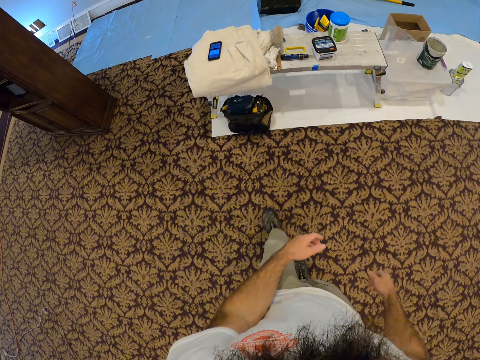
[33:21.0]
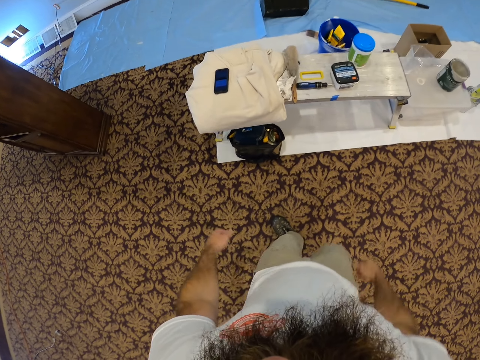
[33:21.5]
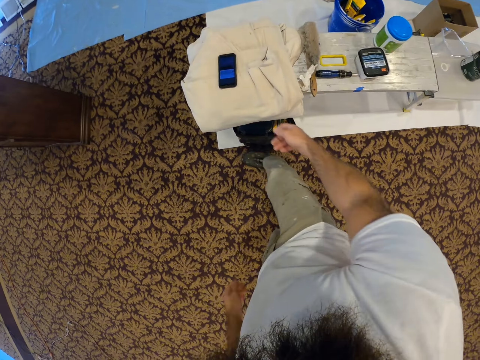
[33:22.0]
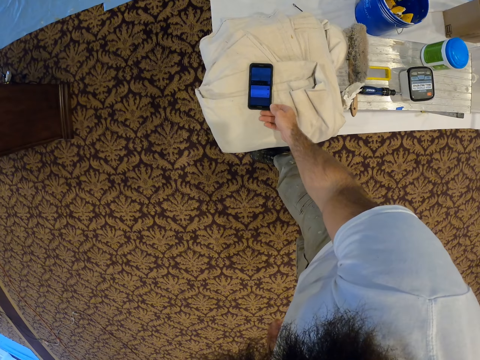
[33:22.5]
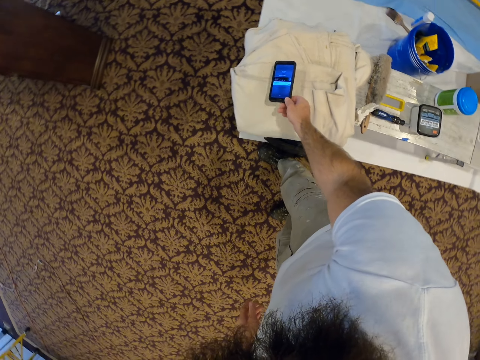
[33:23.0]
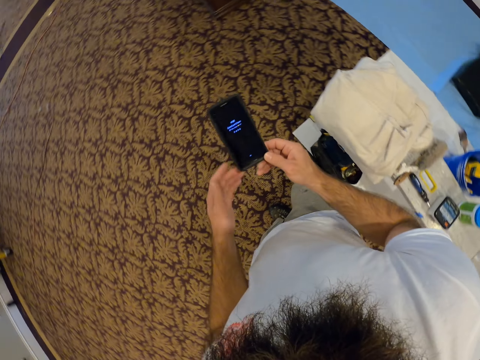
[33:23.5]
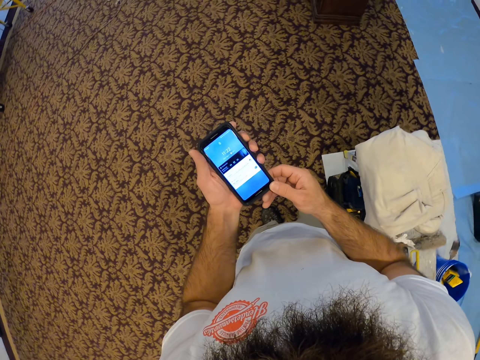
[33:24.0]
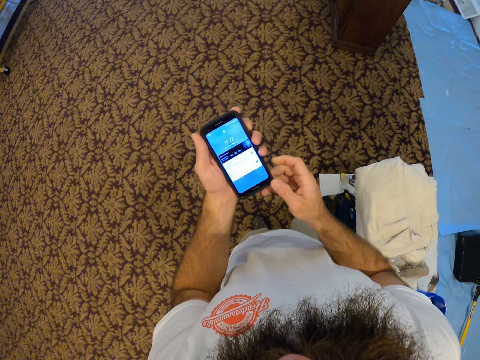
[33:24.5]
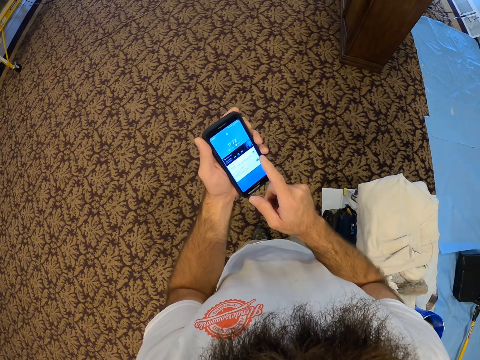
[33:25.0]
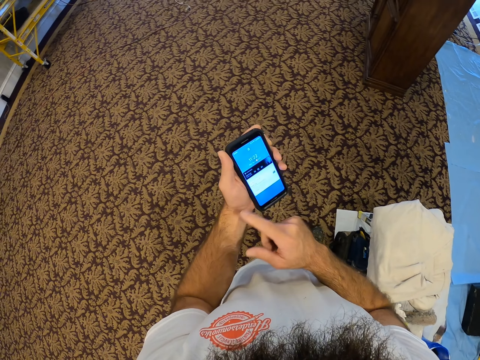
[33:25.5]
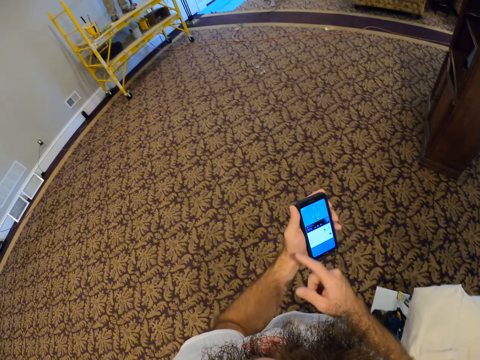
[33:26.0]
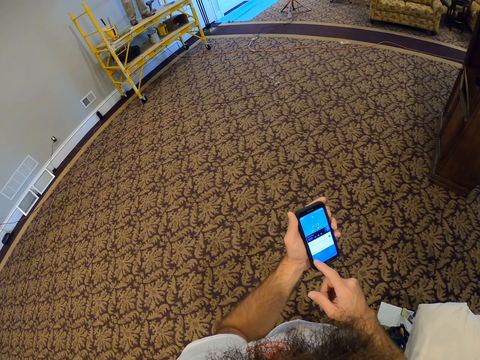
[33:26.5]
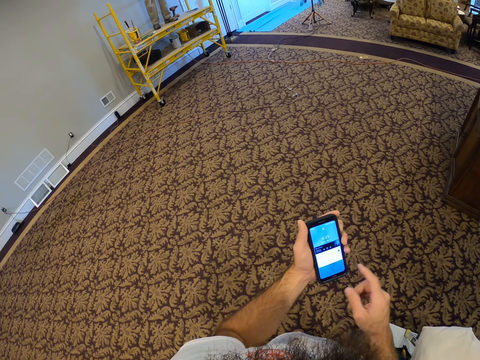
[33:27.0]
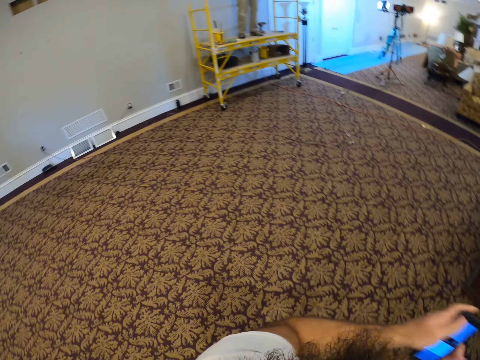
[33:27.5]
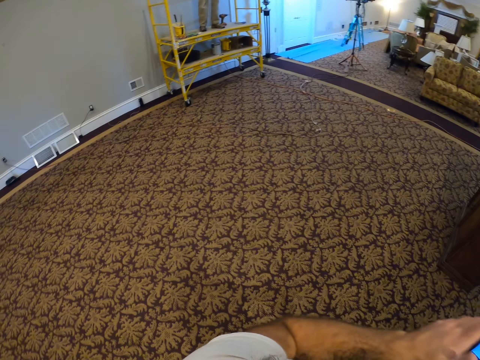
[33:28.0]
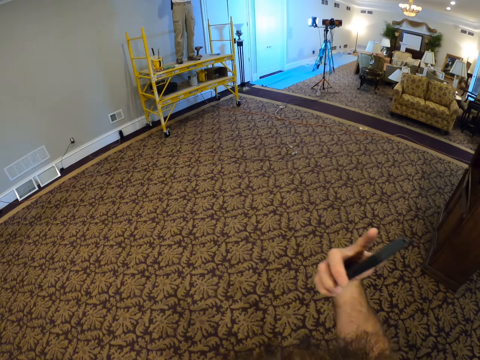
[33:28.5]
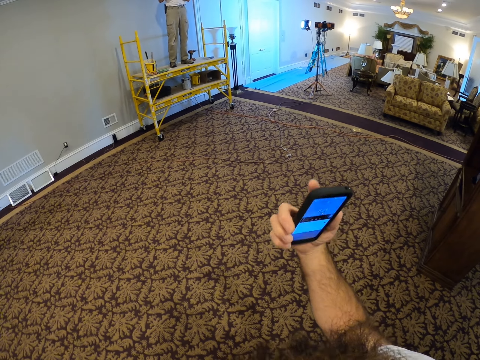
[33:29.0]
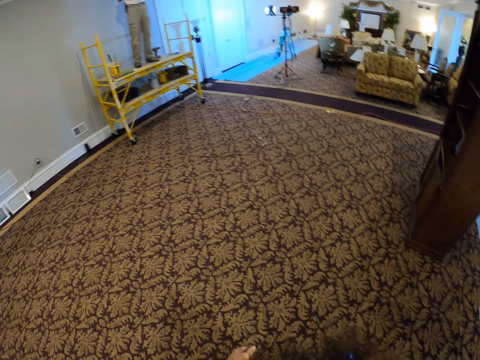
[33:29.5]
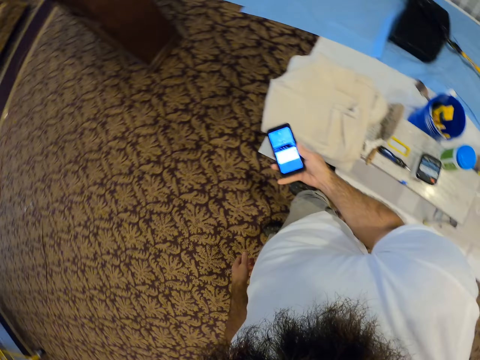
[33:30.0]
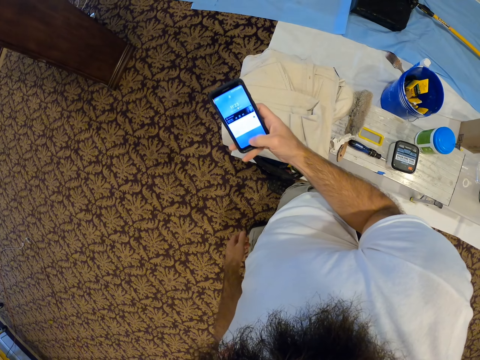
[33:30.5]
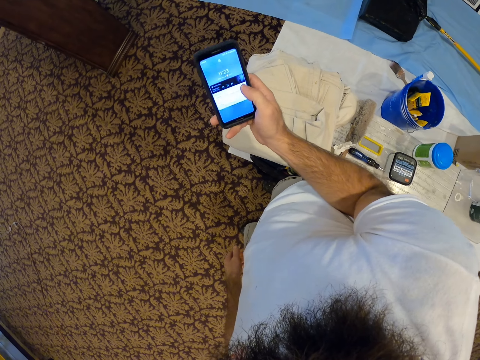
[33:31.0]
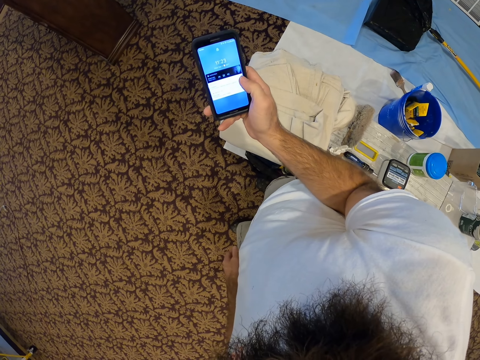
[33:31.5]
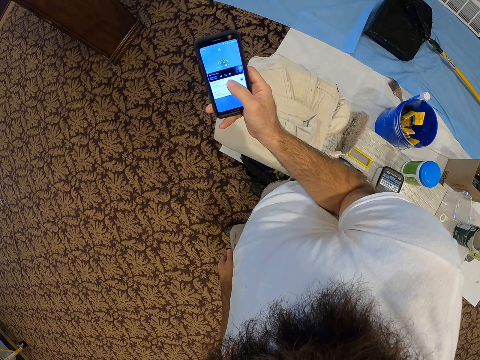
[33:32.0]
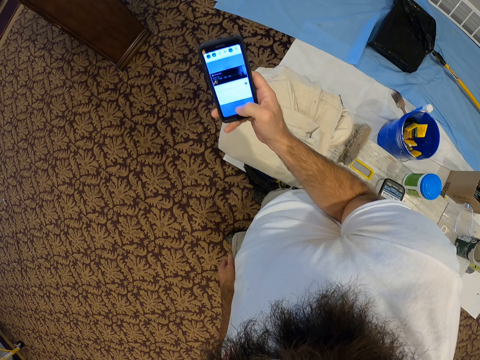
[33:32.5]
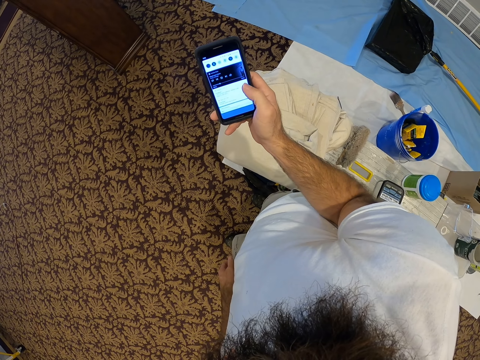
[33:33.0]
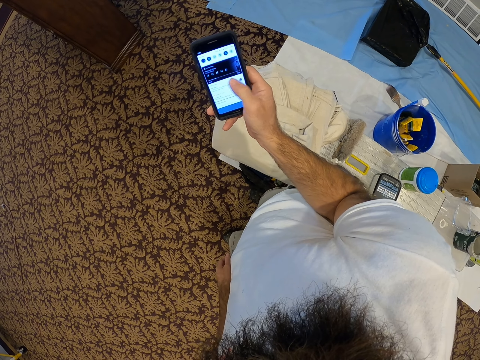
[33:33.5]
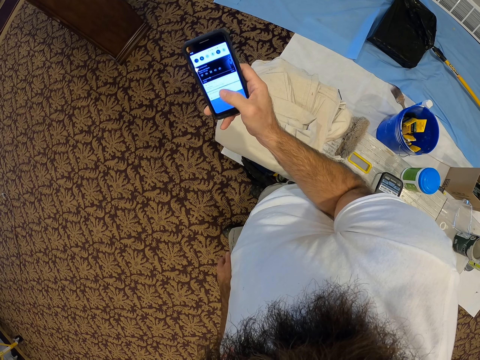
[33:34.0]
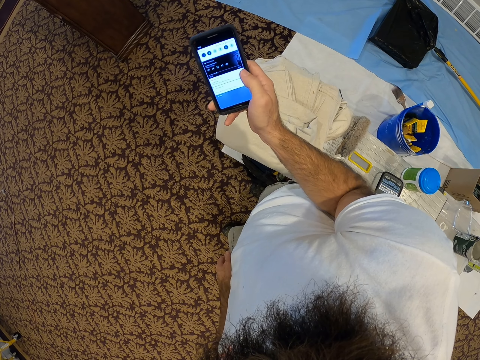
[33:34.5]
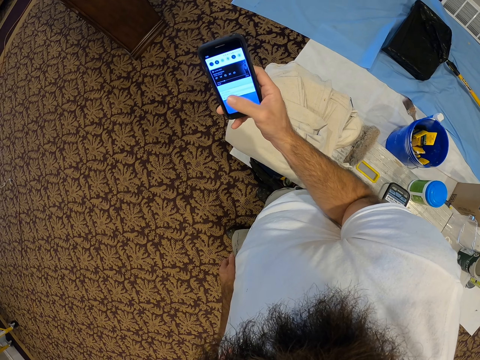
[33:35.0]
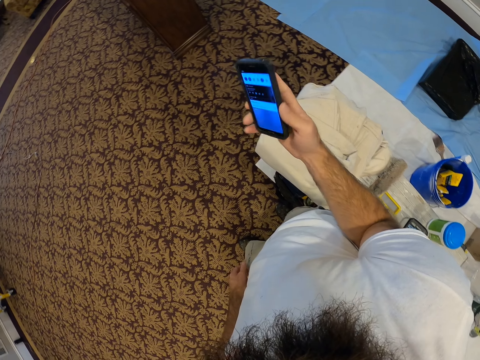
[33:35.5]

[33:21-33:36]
The camera wearer picks the phone from the towel with his right hand. He operates the phone with his right hand.

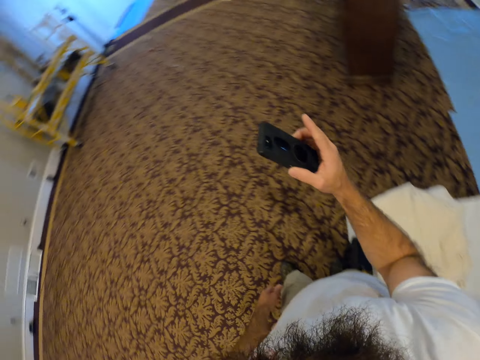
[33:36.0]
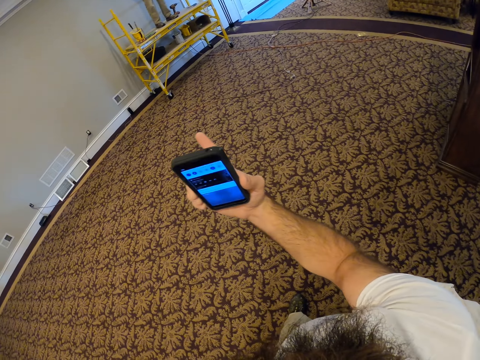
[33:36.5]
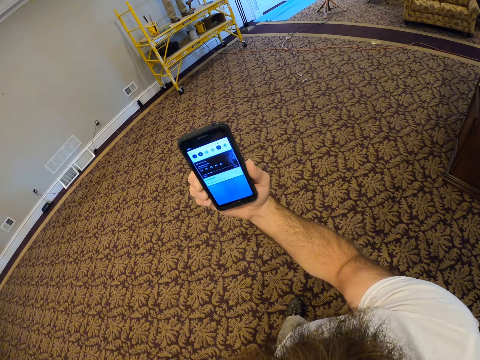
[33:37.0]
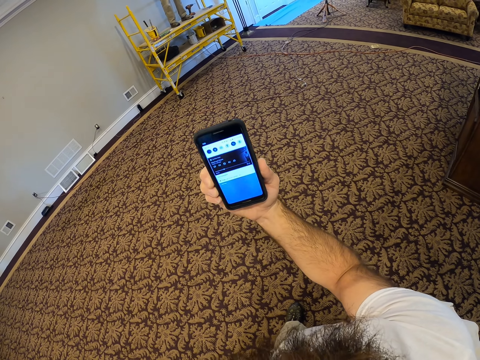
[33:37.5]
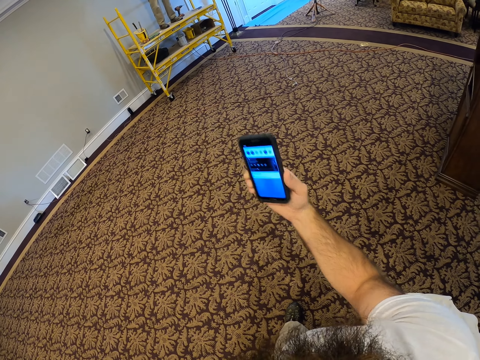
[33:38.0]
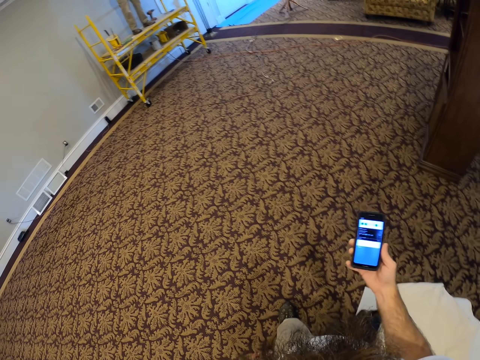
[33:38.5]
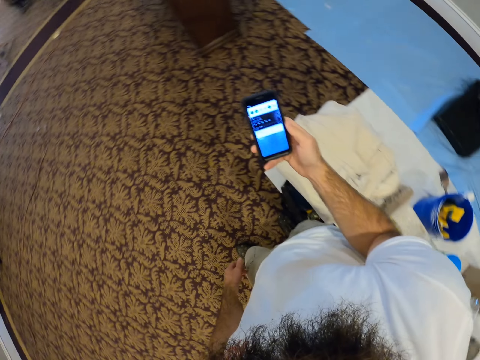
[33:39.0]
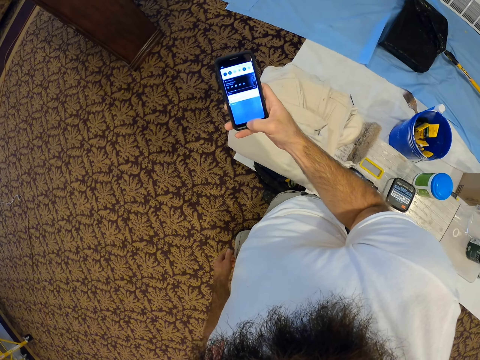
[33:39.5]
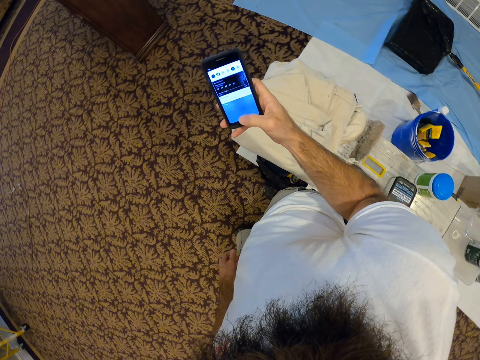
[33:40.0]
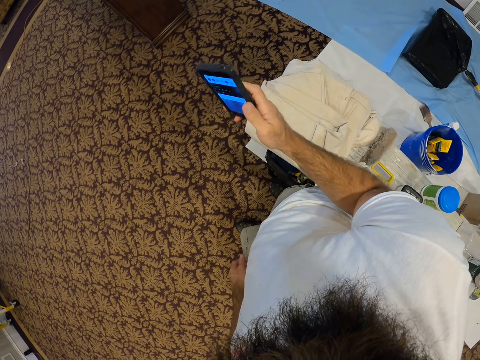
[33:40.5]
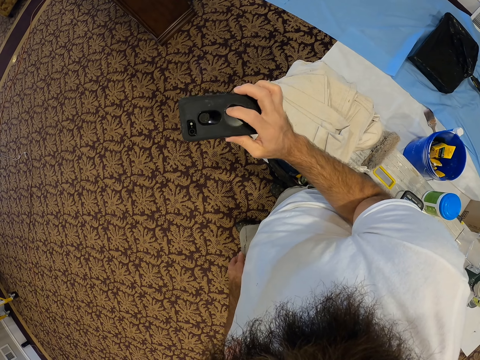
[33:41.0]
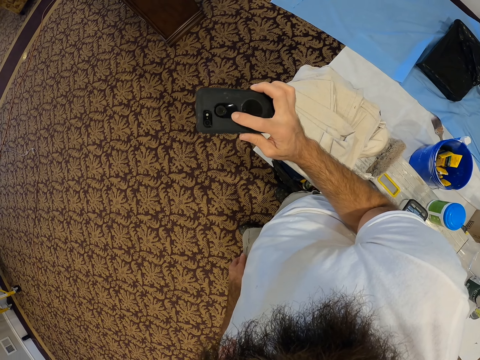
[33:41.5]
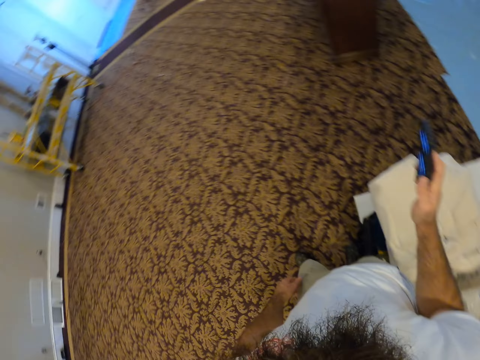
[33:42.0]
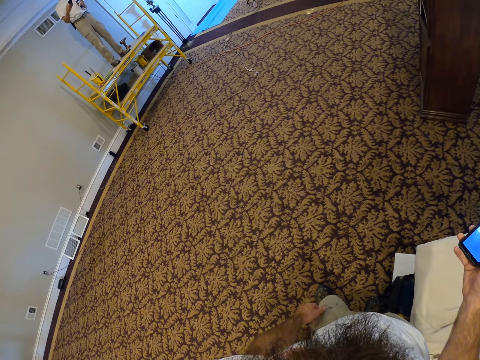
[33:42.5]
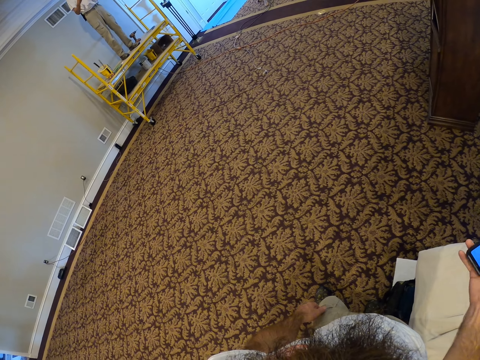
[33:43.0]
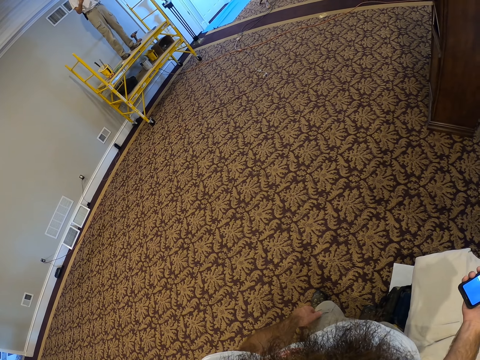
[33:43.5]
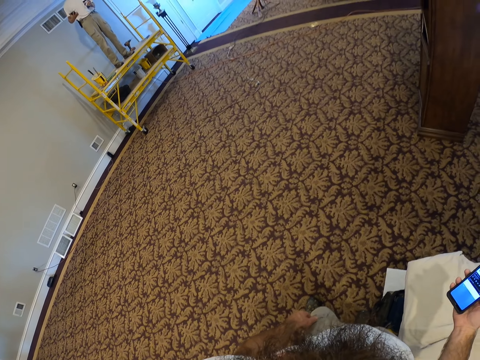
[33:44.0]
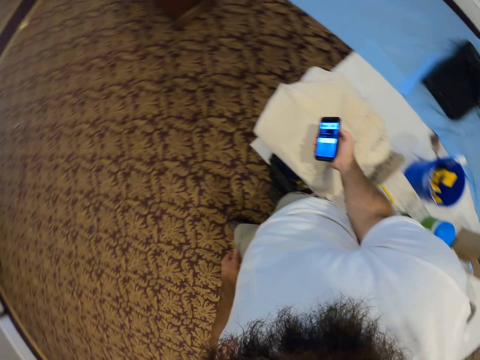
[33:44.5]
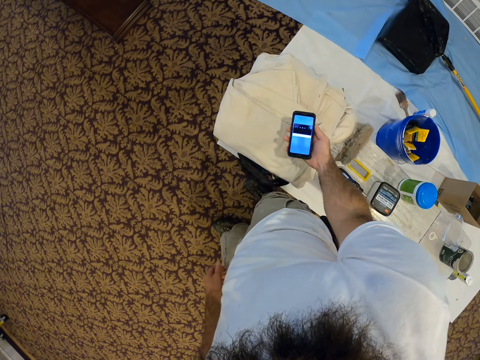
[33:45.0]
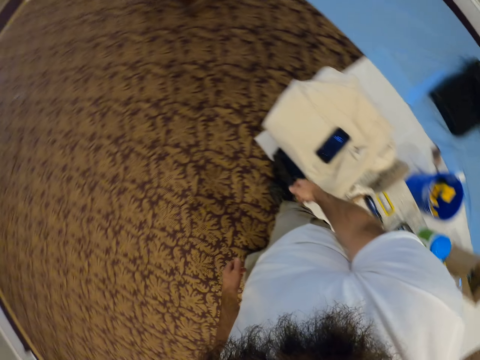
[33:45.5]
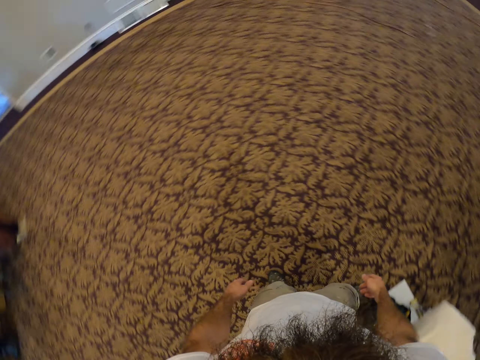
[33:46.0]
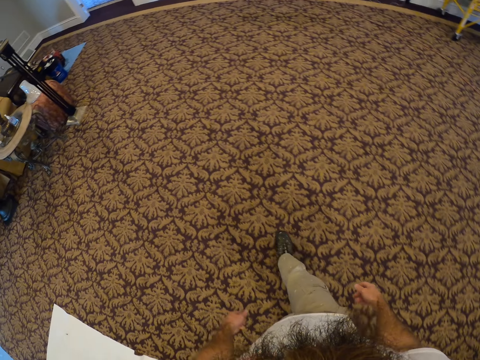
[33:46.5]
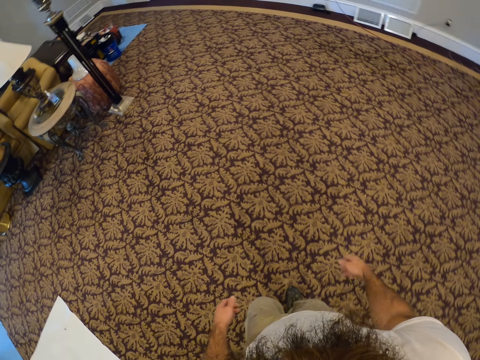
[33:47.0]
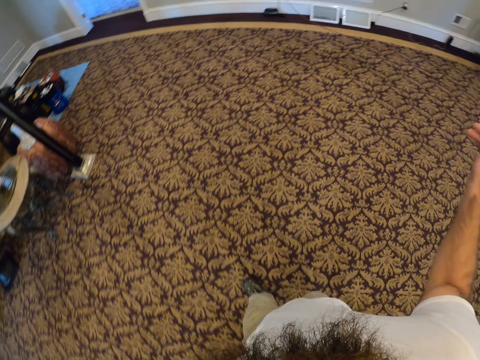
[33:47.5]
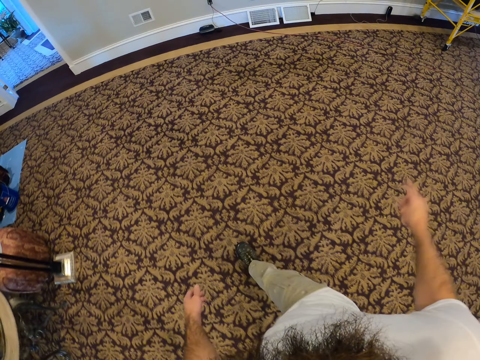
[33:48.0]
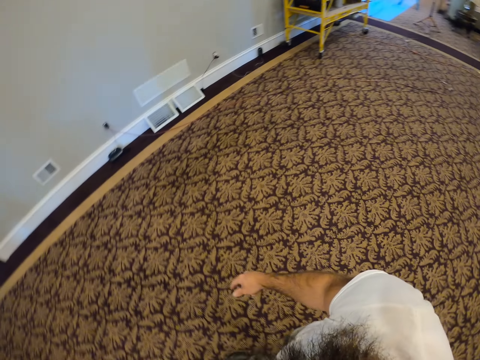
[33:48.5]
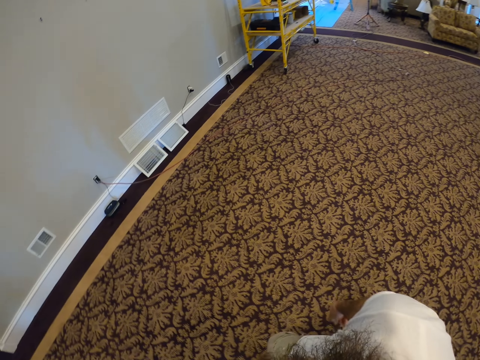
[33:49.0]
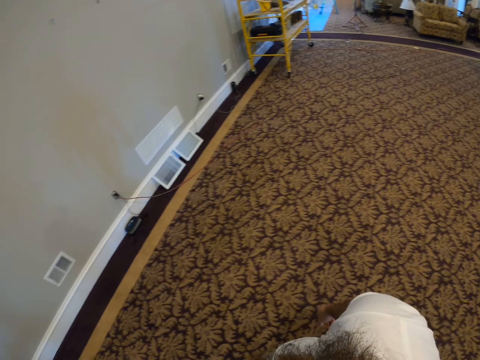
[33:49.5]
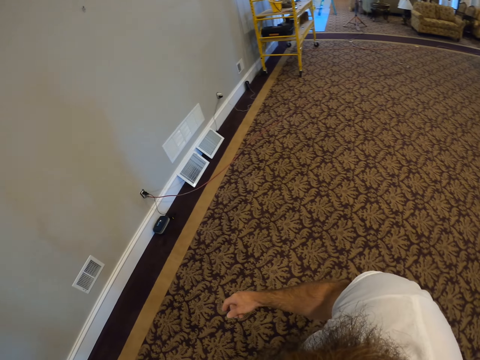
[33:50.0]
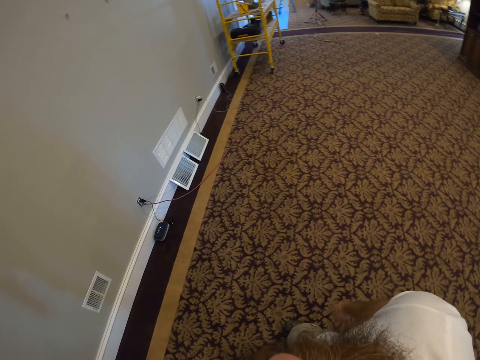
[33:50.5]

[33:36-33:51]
The camera wearer drops the phone on the towel with his right hand.
